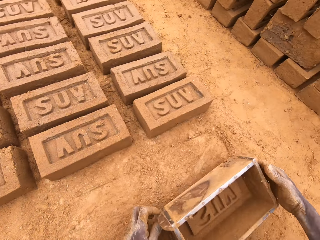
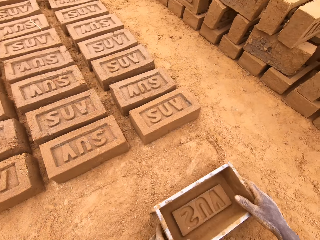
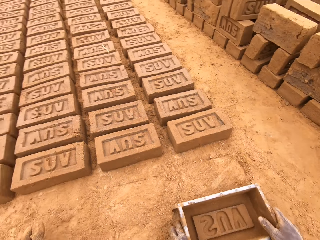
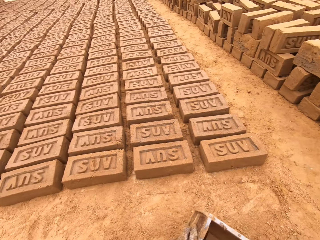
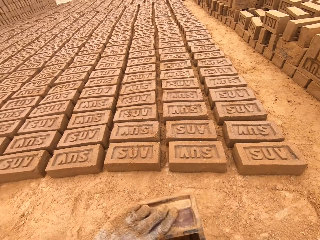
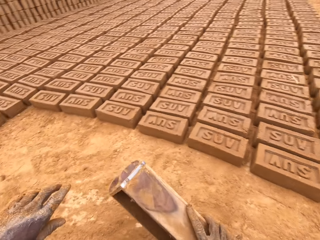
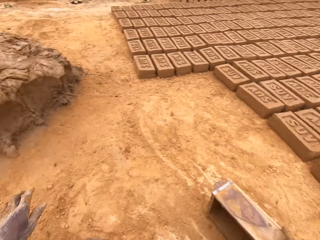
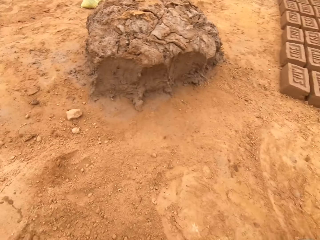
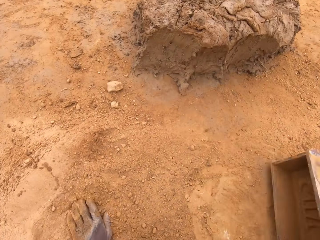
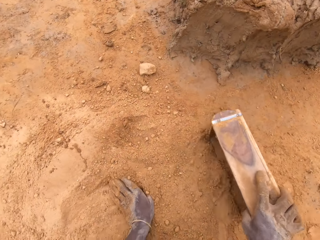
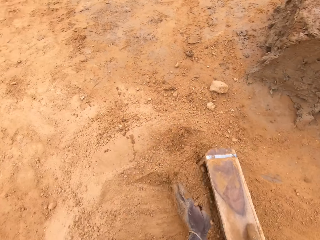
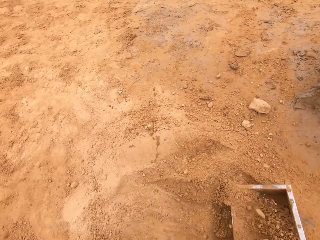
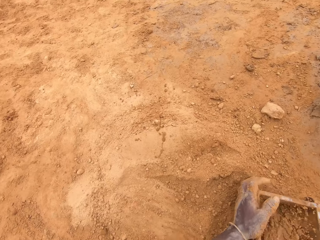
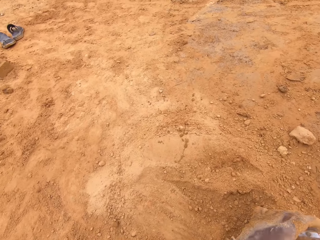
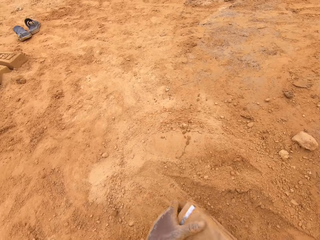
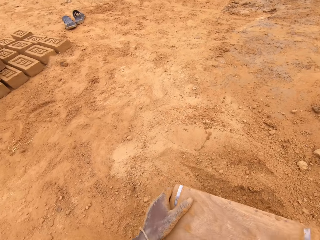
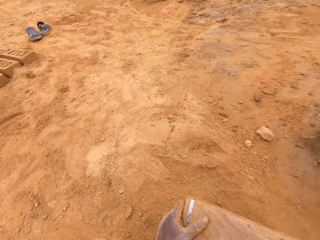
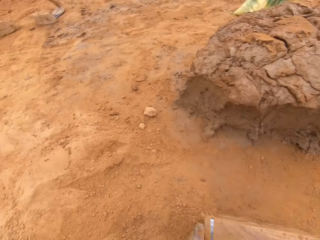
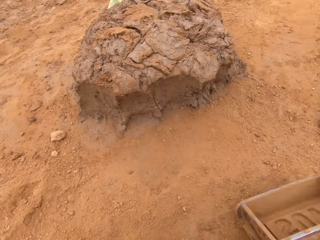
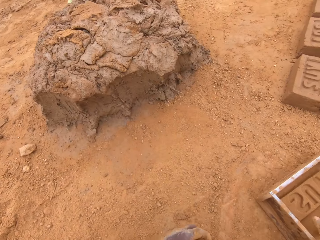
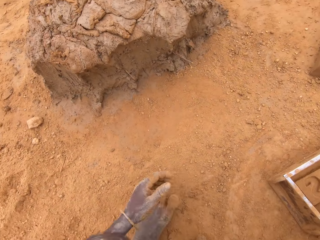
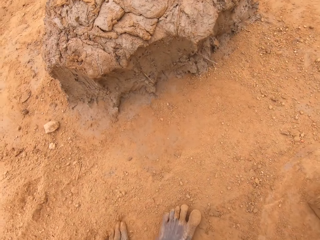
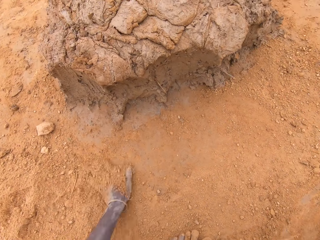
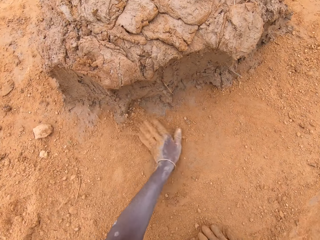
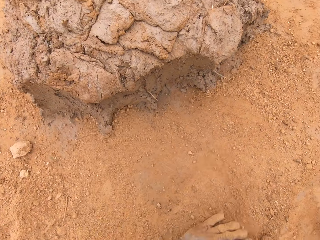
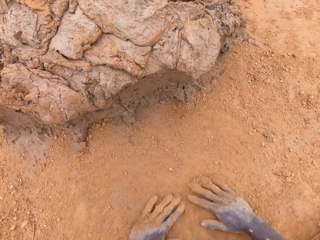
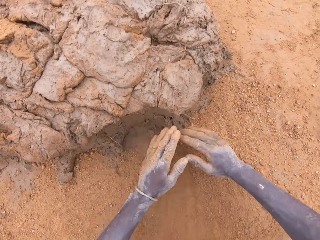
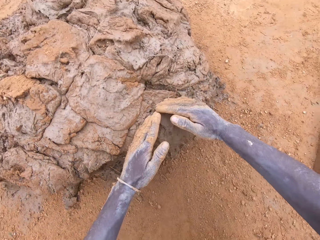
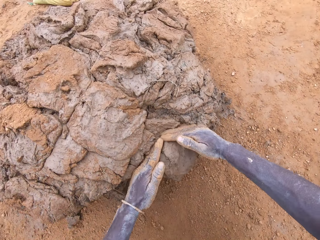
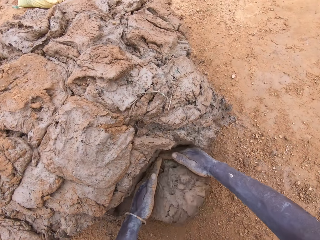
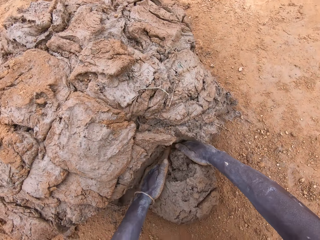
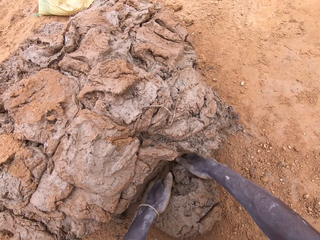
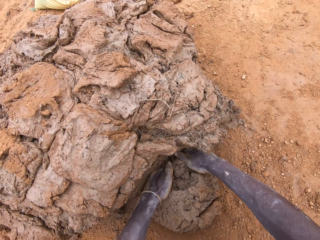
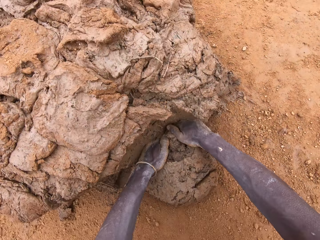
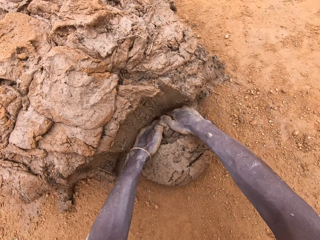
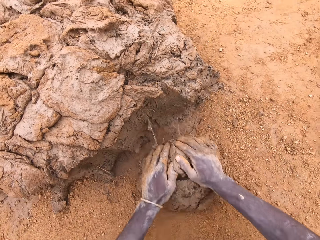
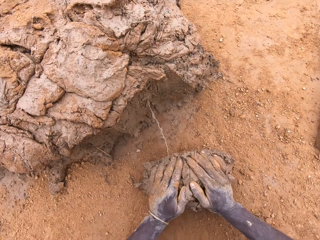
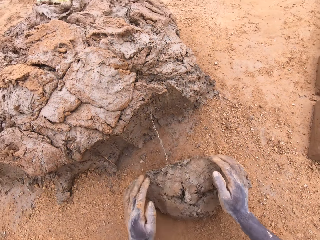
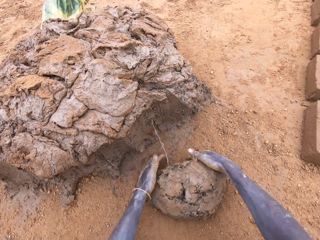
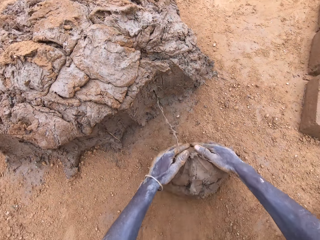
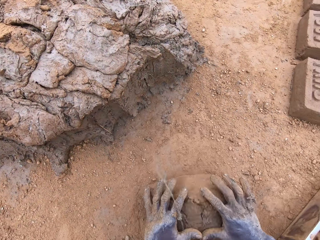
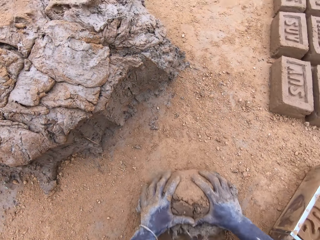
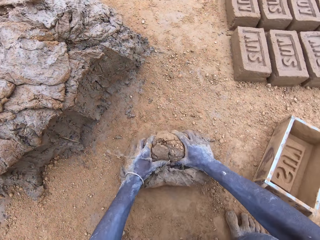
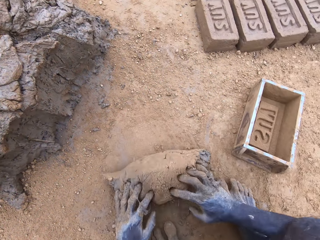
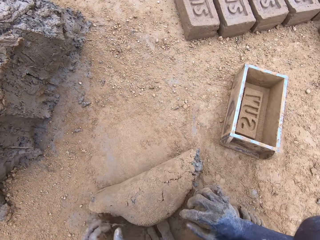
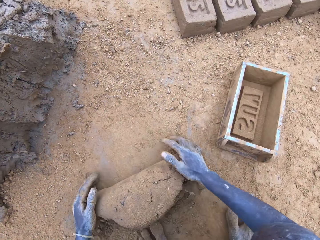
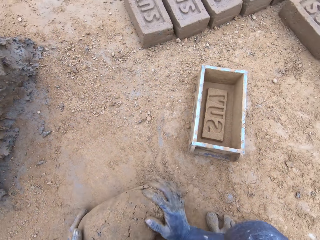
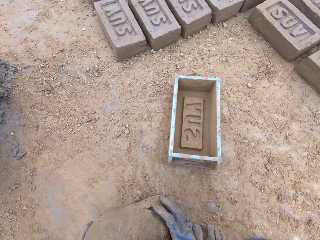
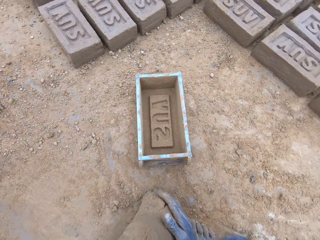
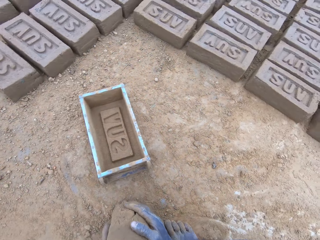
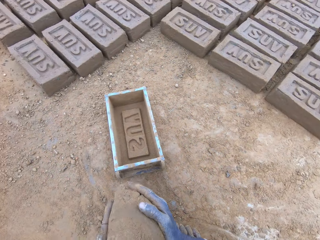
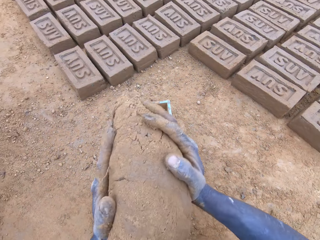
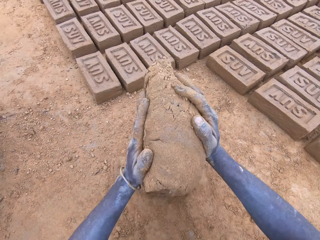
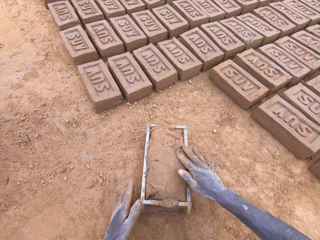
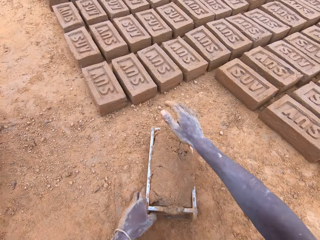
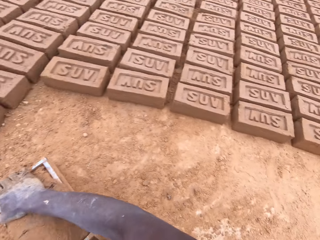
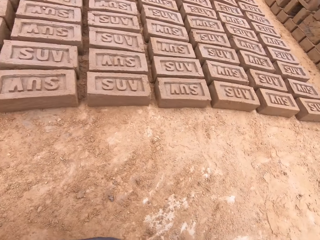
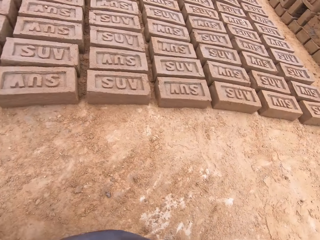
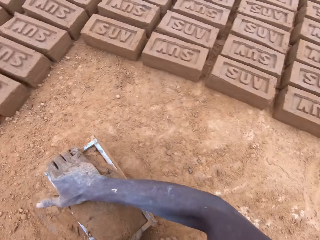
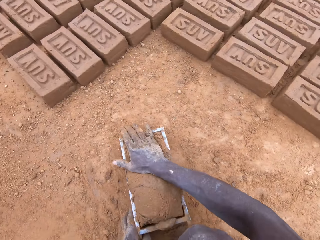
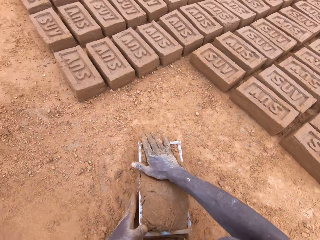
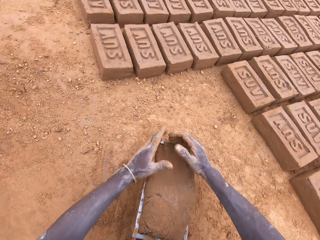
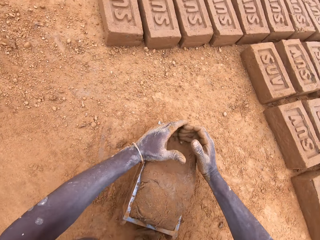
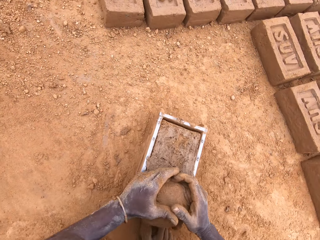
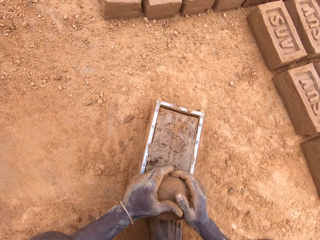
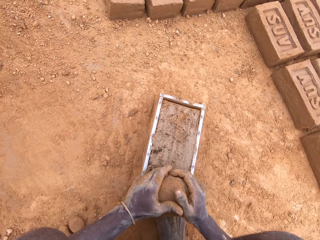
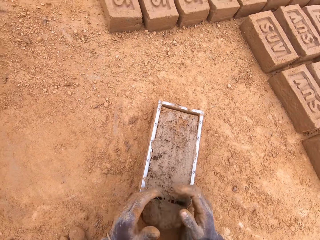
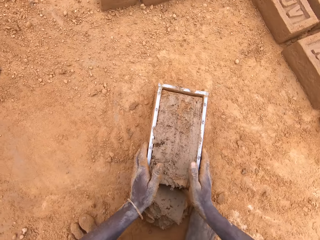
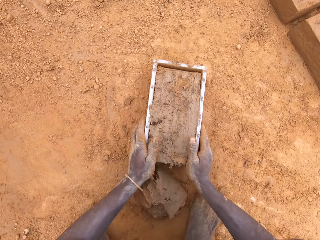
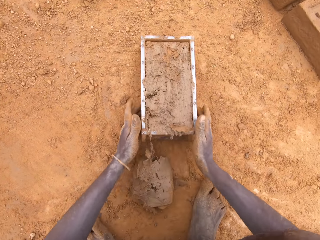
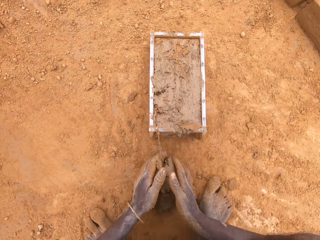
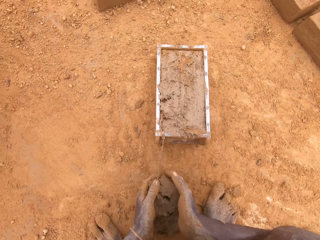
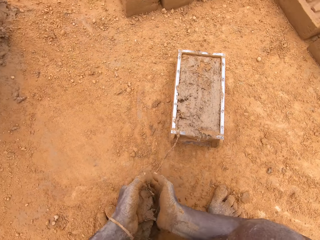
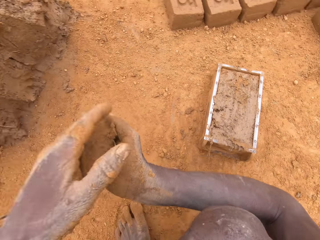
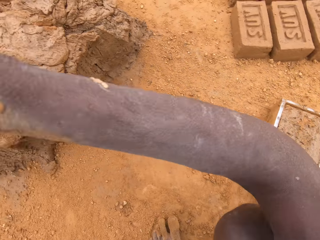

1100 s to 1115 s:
The camera wearer places the brick mould or box on the ground. He puts soil in the brick mould. He pours the soil from the brick mould. He places the brick mould on the ground. He moves the box. He rubs his hands on the soil. He scoops clay or mud with his hands. He rolls the mud on the soil. He moulds the clay. He puts the mud in the brick mould. He scoops the excess mud. He looks around. He levels the clay in the box.

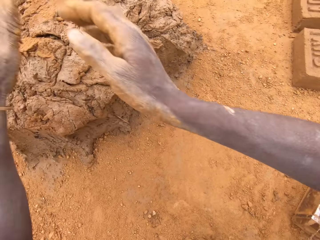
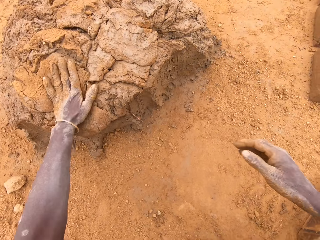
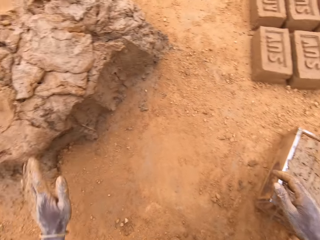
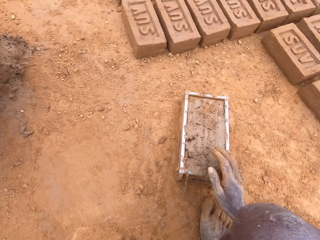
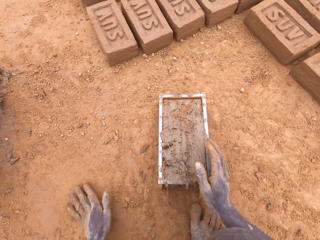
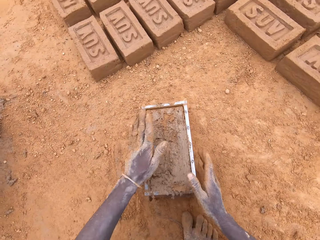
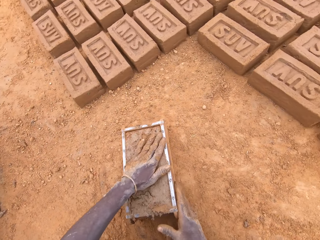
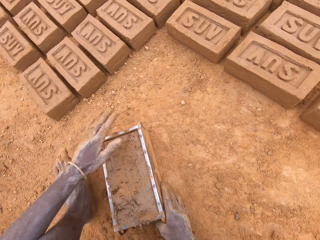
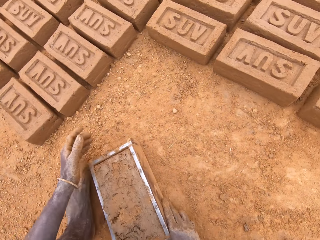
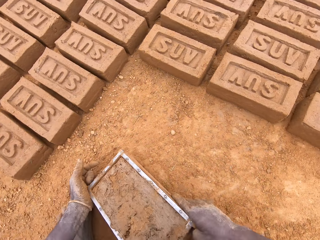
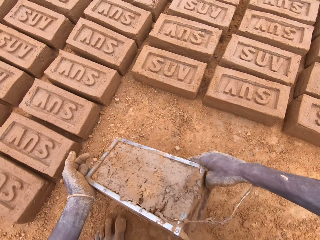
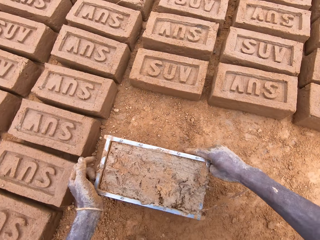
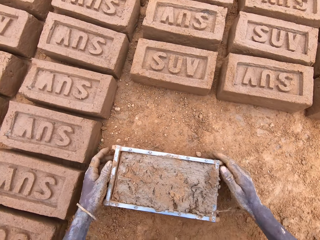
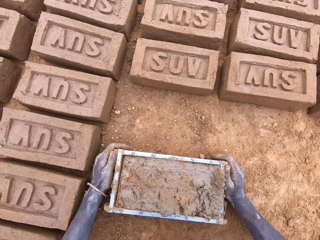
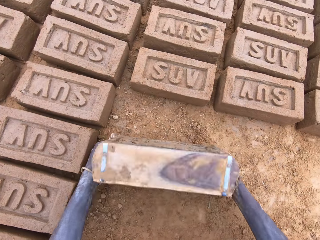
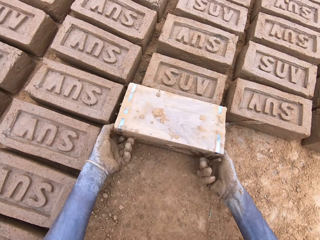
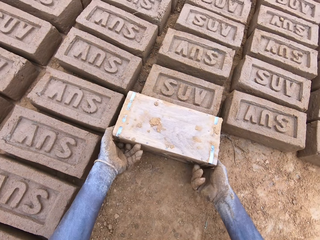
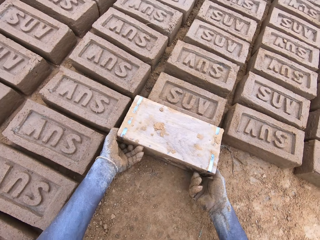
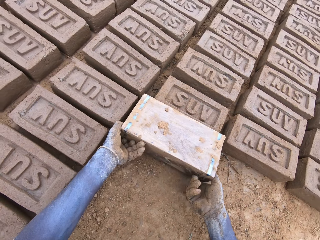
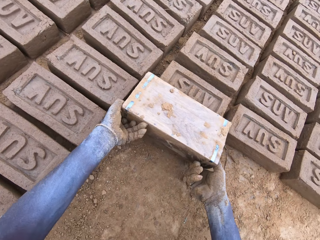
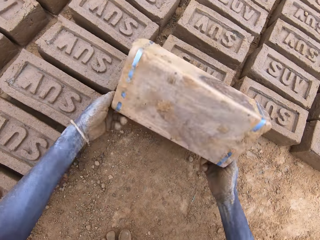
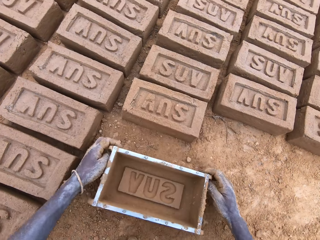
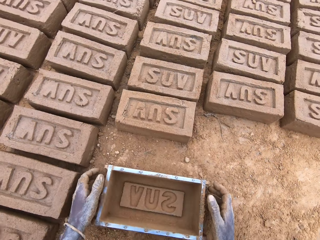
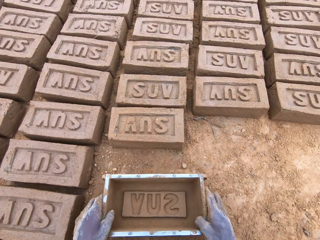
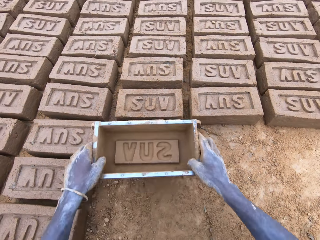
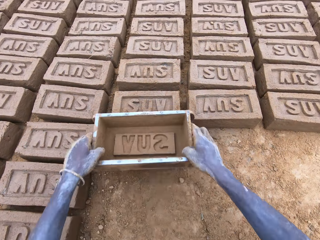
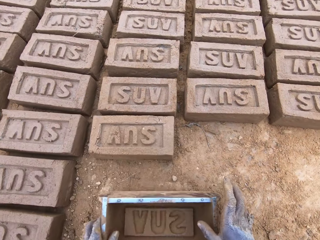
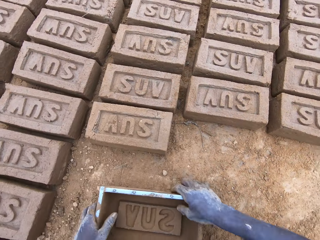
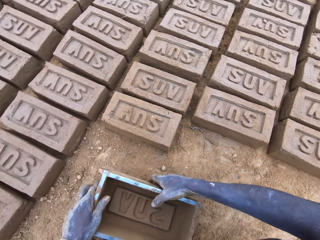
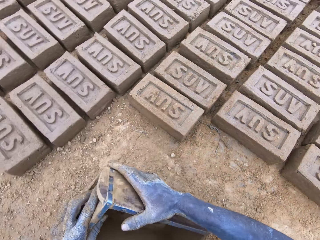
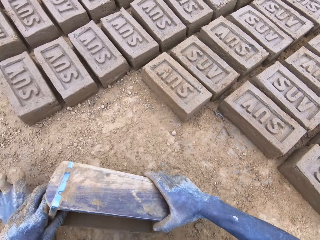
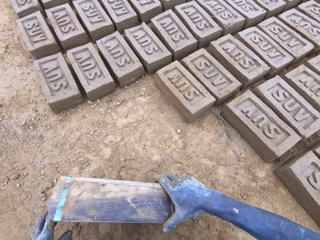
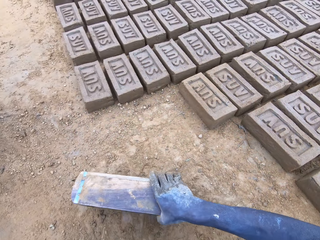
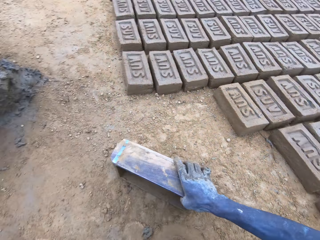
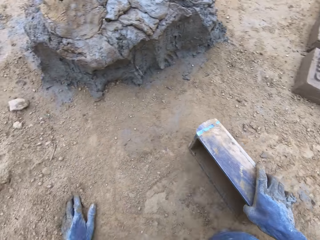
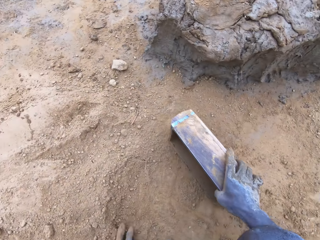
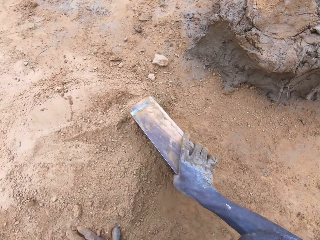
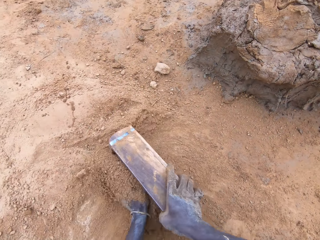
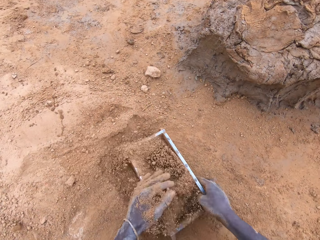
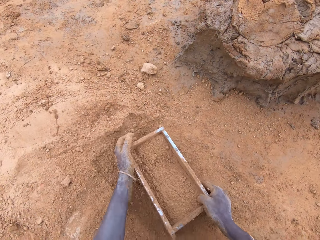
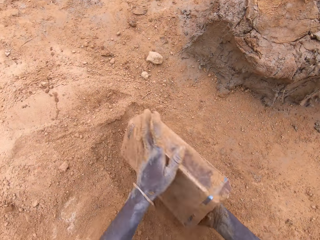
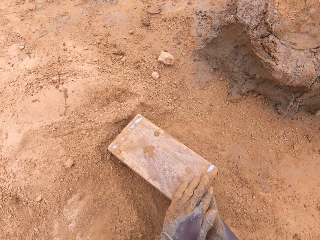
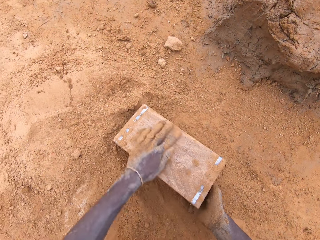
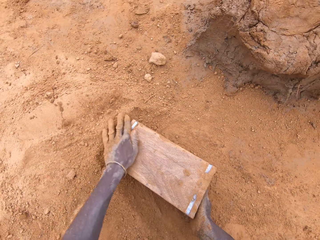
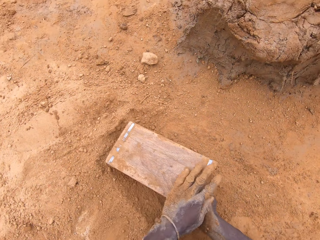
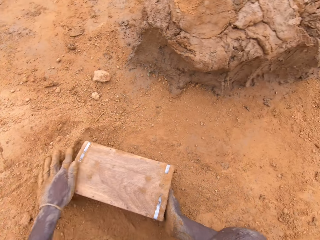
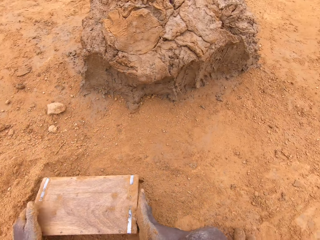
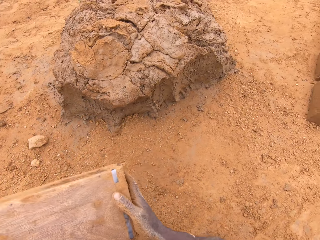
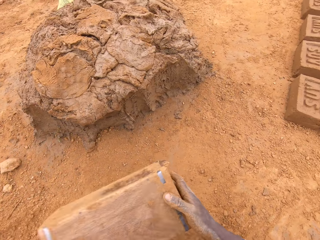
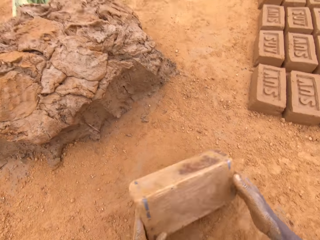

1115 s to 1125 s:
The camera wearer throws the mud on the other mud. They pick up the brick mould or box. They move the box. They pour the mud from the brick mould. They place the brick mould on the ground. They put soil in the brick mould. They pour the soil from the brick mould. They rub the brick mould.
